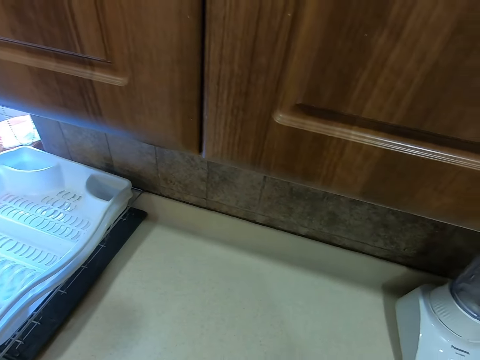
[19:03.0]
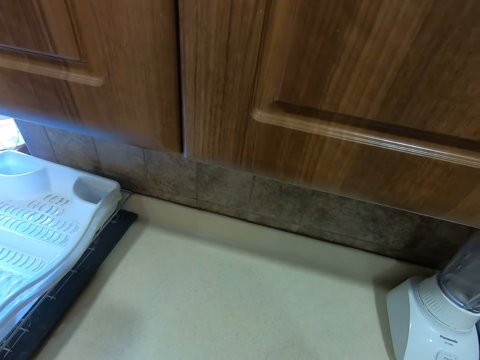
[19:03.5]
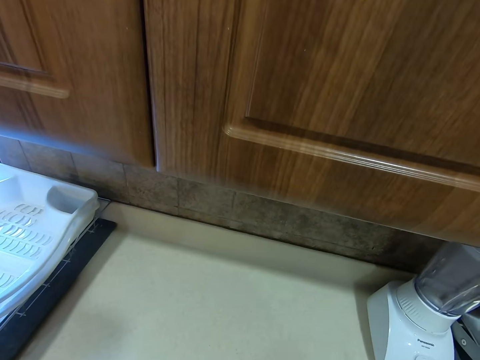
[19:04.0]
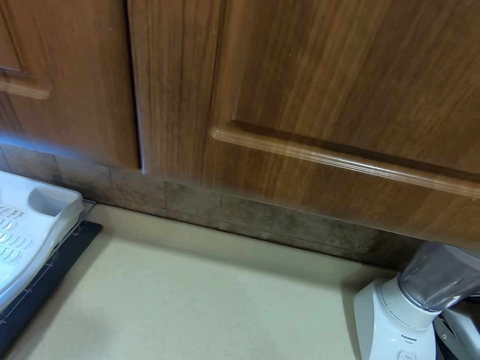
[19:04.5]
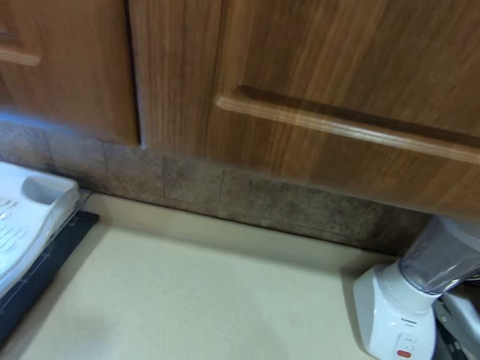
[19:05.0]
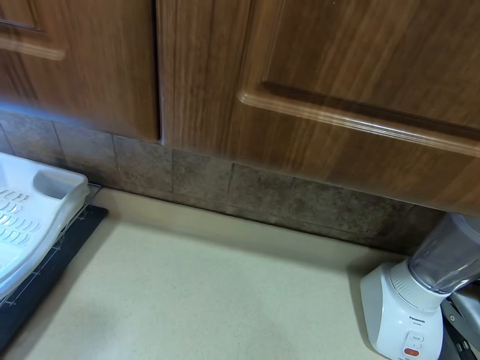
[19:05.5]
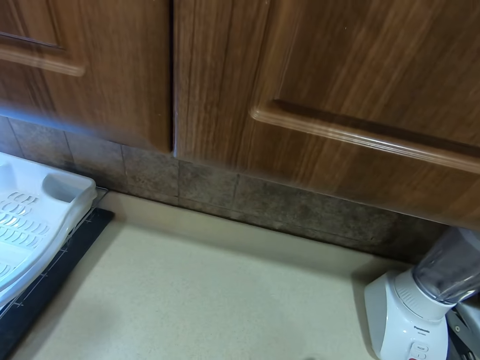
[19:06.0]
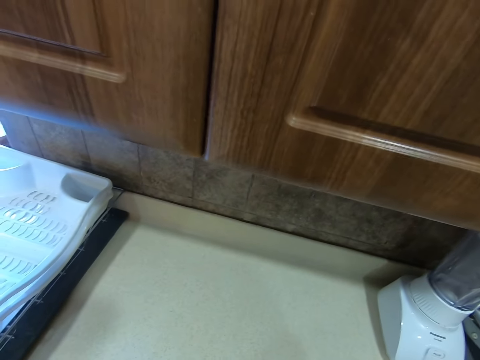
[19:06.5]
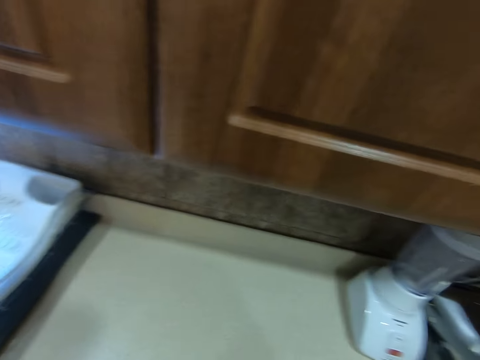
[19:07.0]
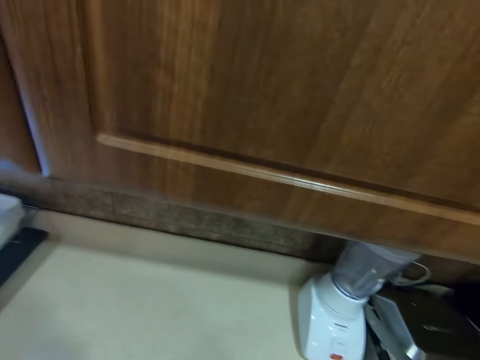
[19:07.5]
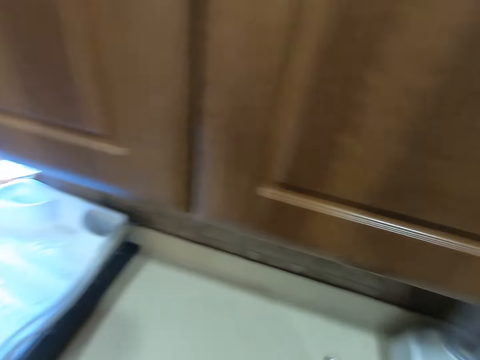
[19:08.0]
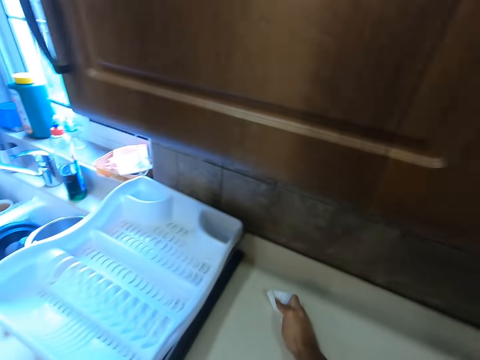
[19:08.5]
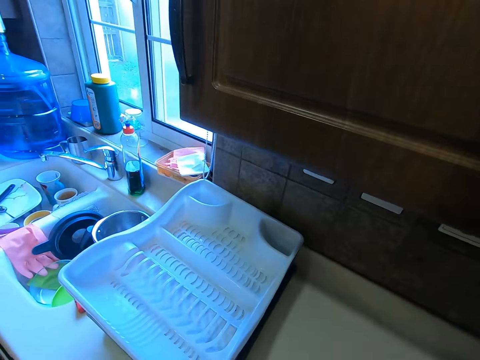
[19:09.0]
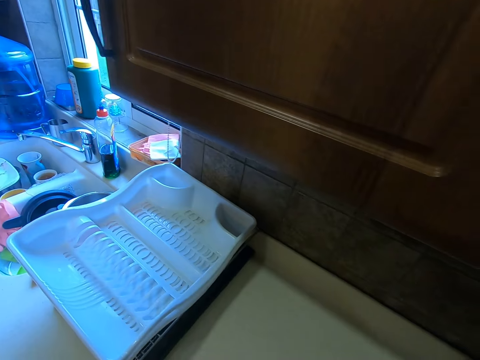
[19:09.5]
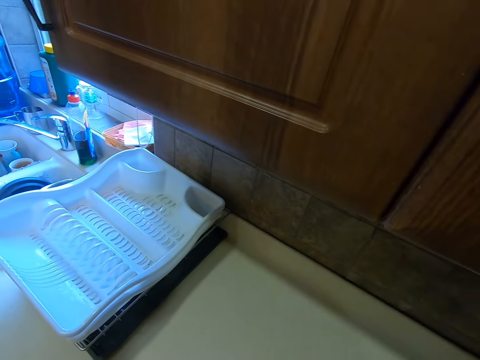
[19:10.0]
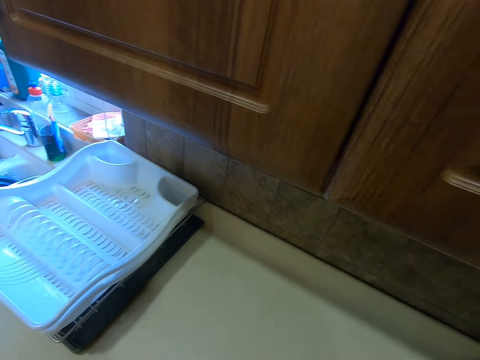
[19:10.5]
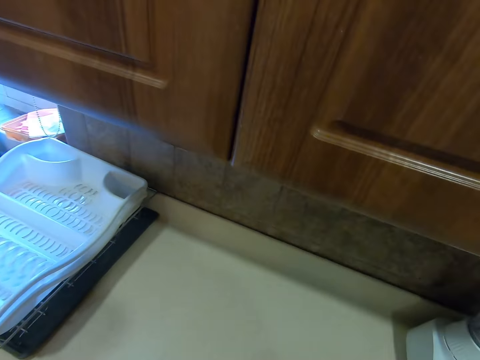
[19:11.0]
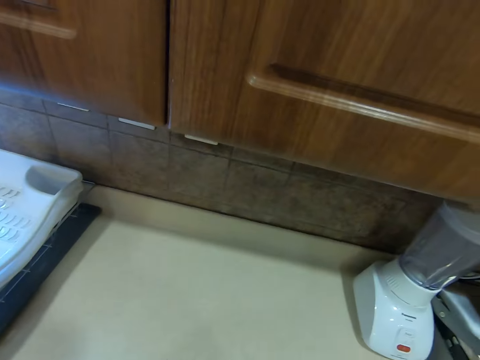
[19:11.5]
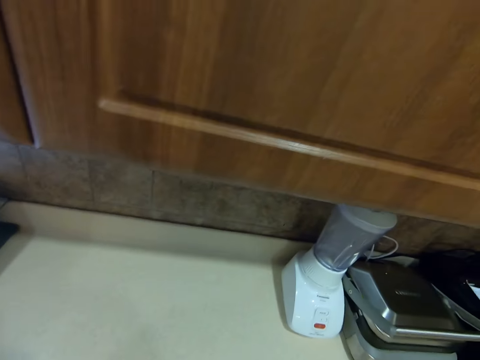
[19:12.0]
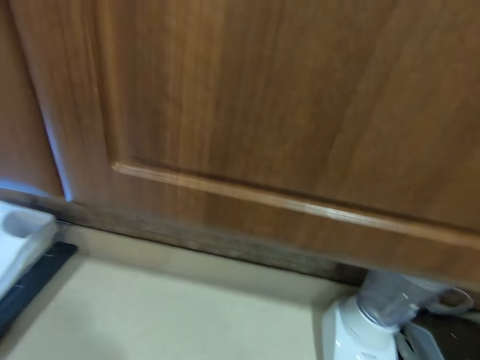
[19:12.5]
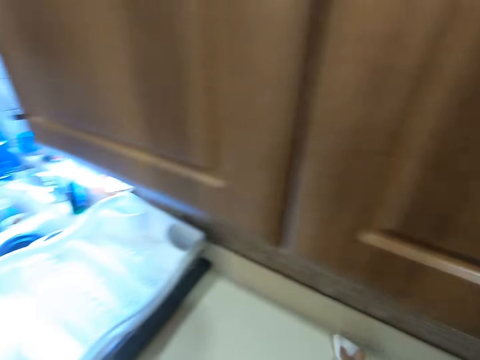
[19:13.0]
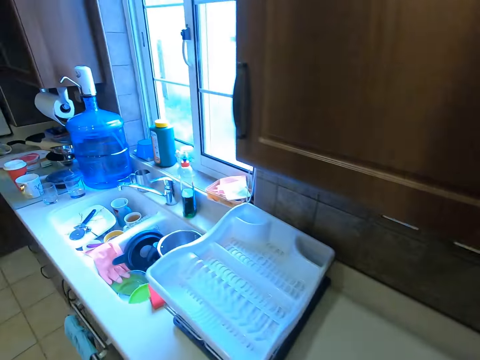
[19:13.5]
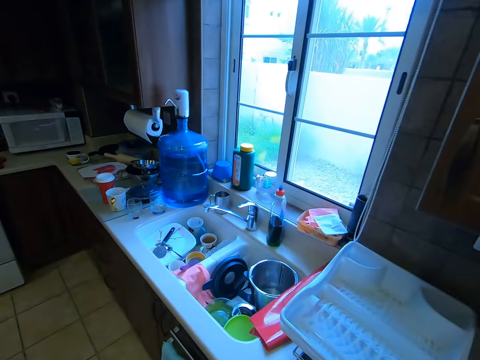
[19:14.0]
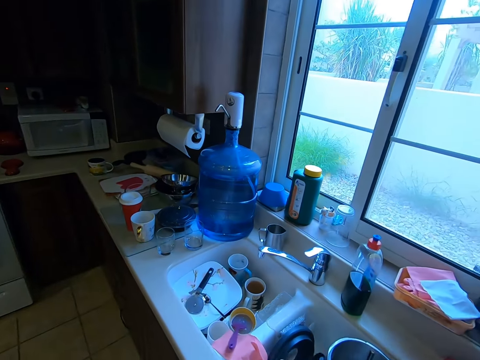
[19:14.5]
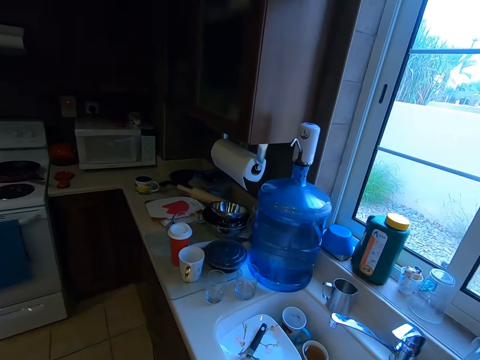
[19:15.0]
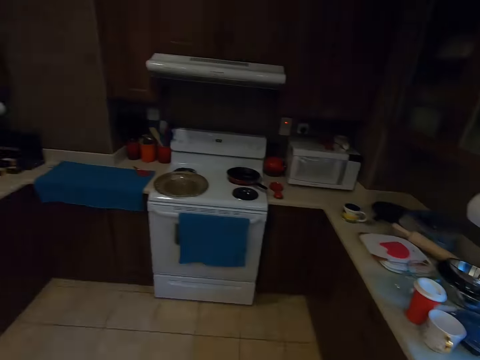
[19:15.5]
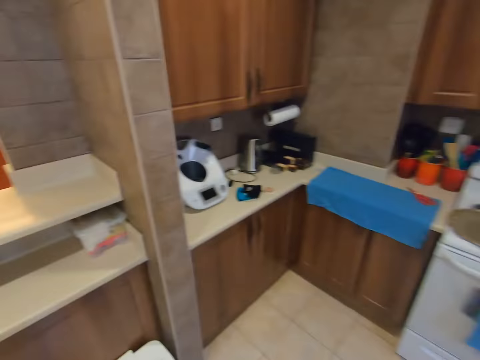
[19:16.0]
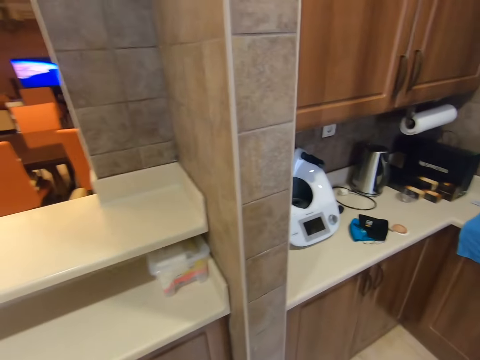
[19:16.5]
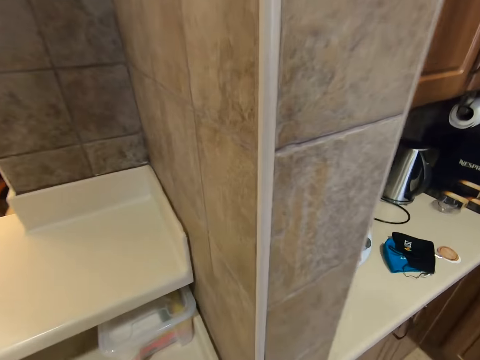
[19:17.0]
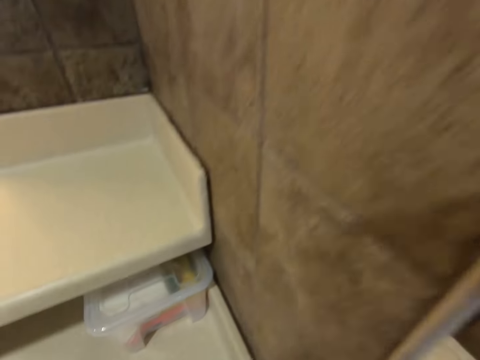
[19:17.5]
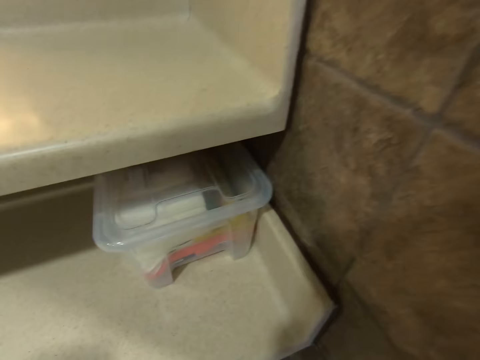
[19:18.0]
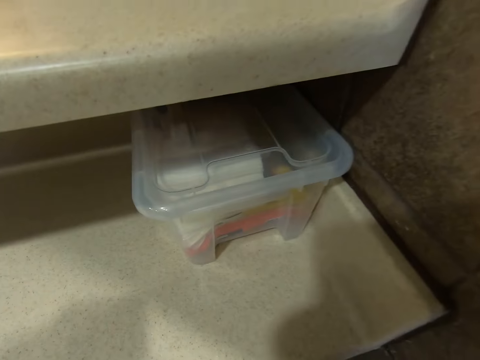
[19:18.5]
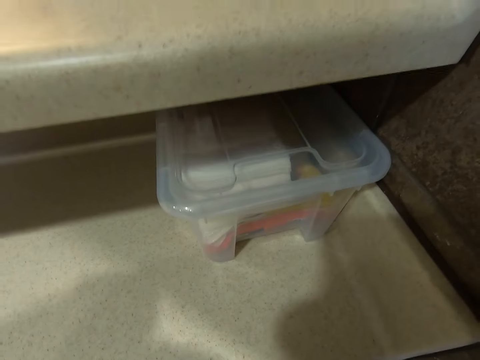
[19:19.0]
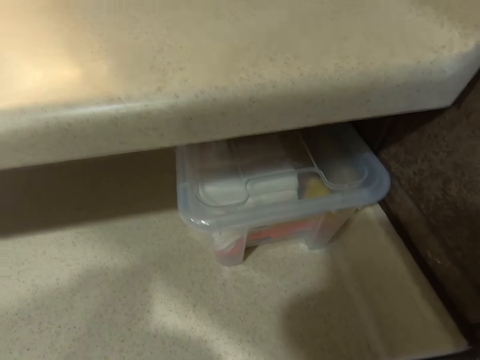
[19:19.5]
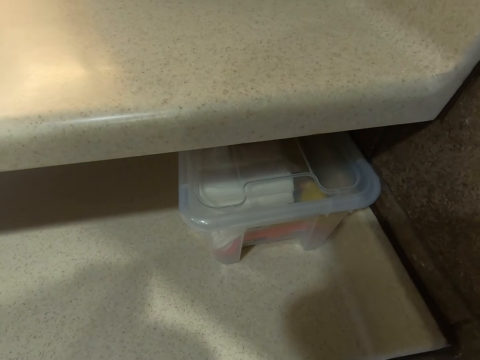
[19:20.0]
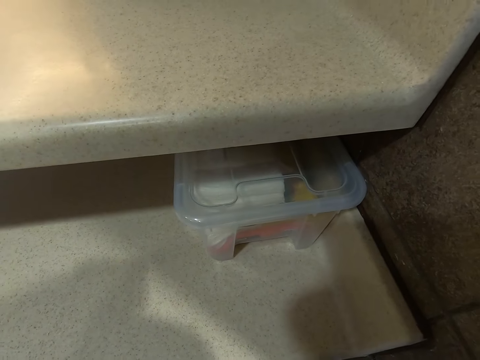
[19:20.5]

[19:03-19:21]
The camera wearer walks left. They turn left. They walk forward.

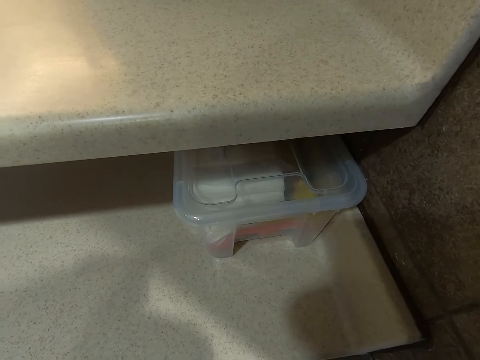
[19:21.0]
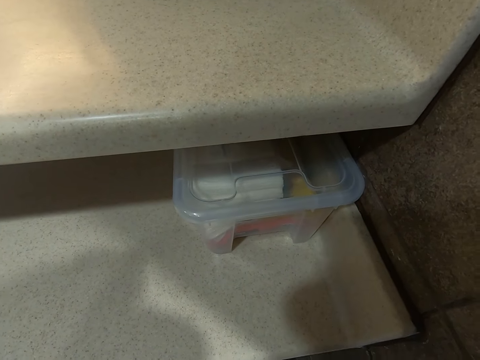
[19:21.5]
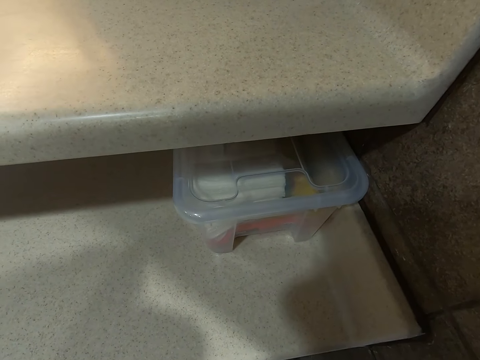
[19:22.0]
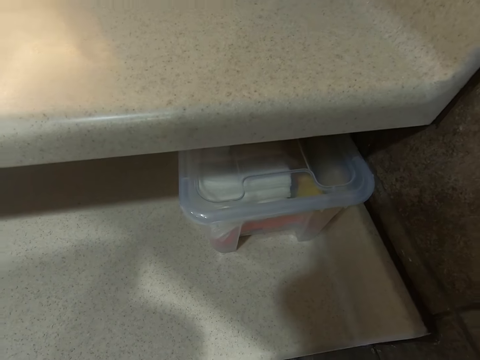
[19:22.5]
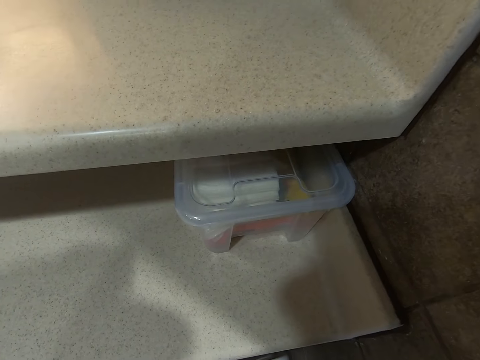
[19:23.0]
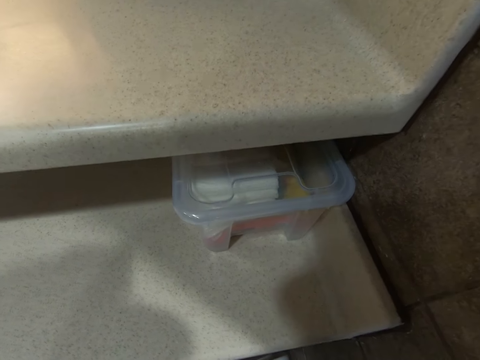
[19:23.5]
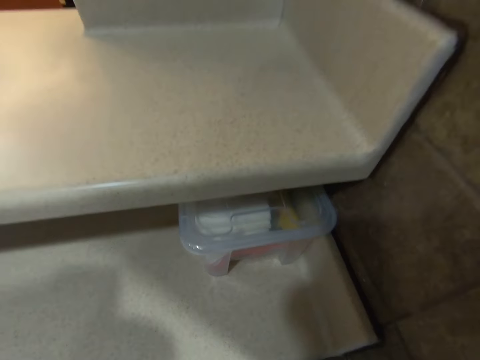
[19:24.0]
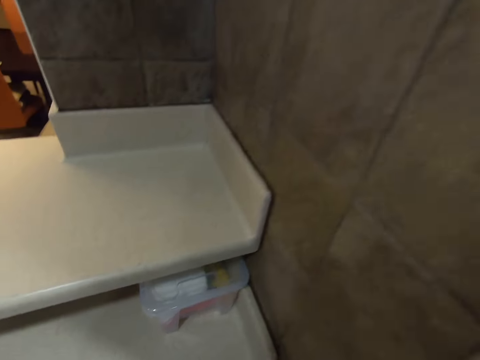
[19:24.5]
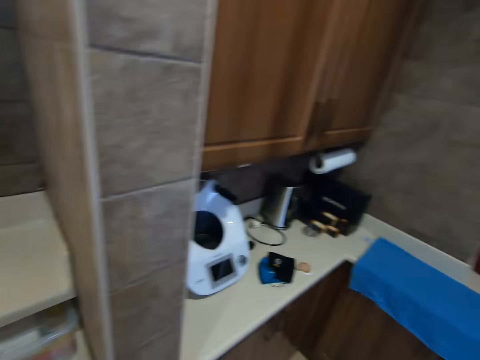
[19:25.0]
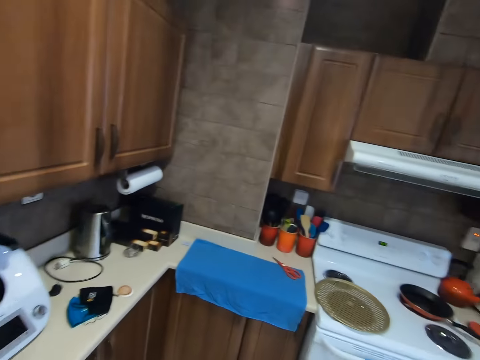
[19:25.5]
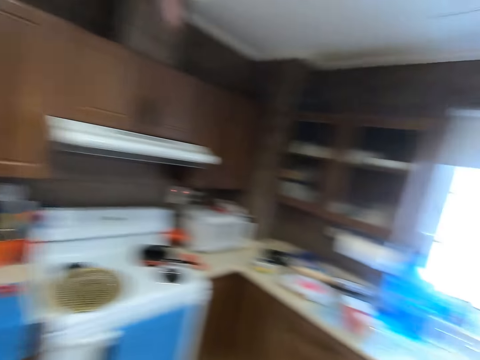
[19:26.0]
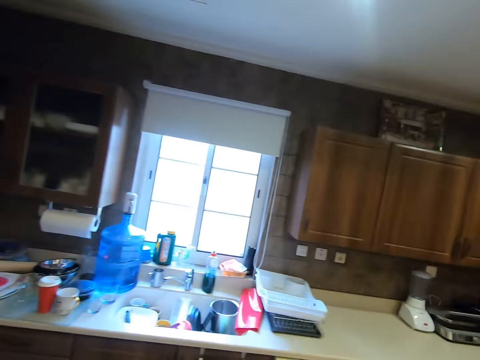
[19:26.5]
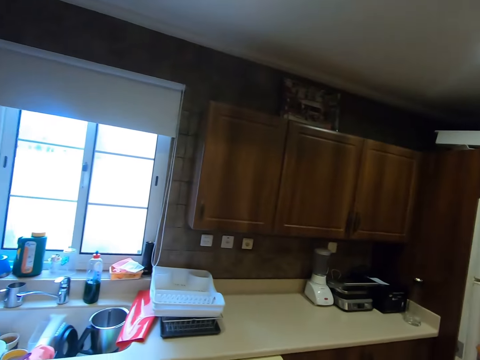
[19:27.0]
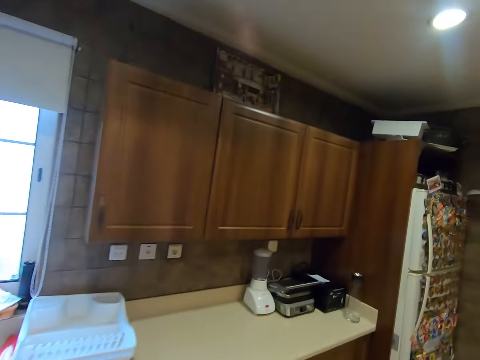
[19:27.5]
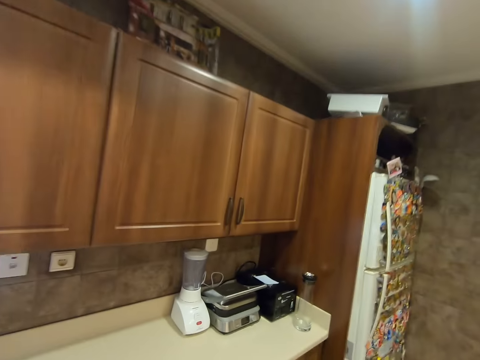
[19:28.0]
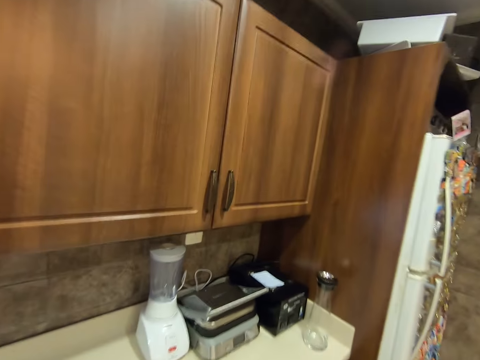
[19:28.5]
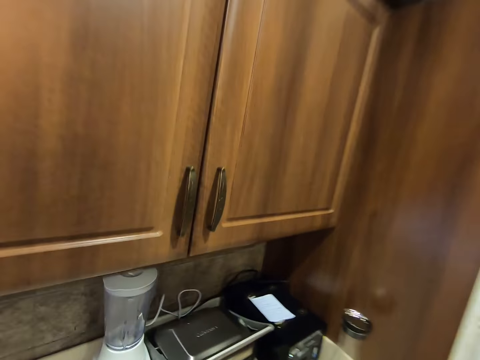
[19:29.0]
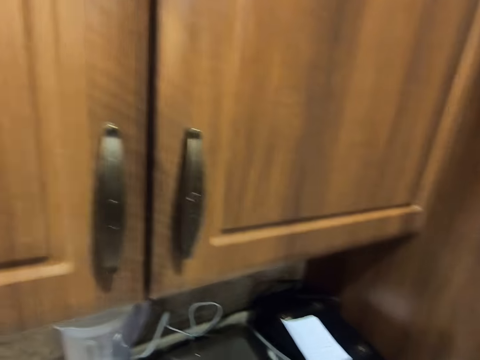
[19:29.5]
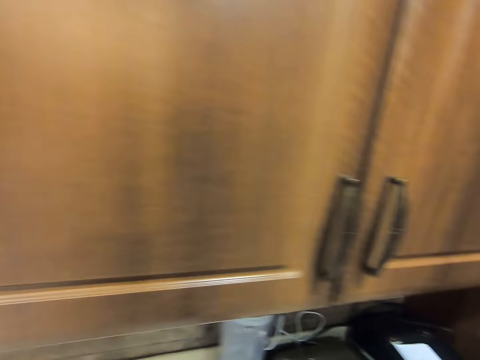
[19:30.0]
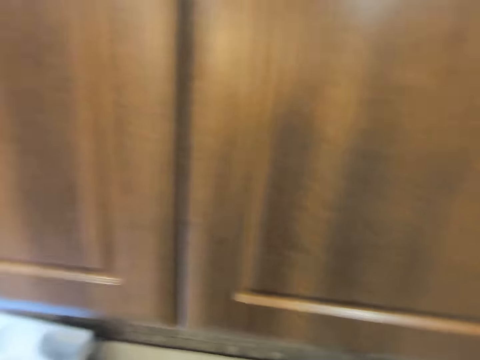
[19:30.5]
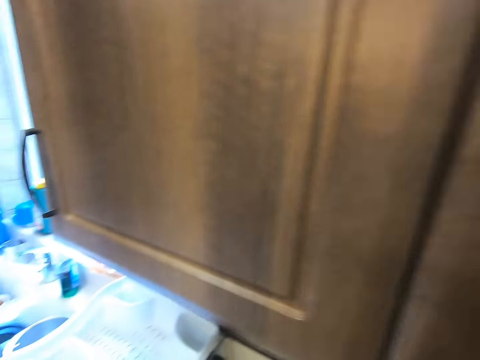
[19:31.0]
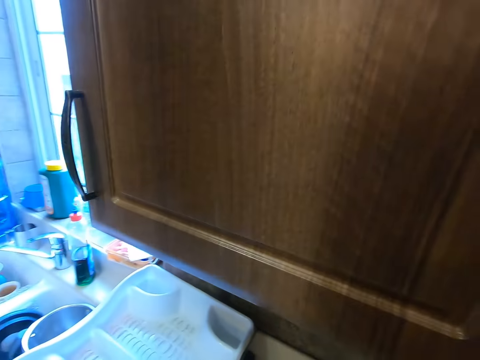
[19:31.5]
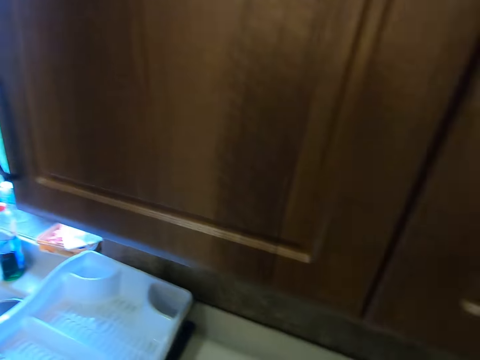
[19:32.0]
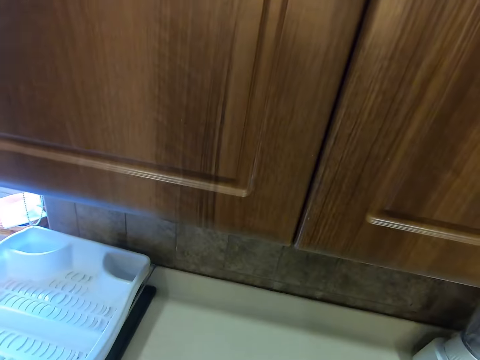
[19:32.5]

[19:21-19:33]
The camera wearer turns back. They walk right.
